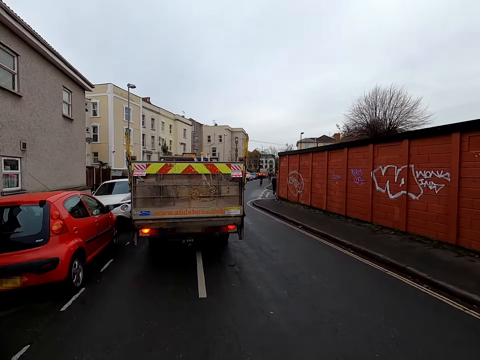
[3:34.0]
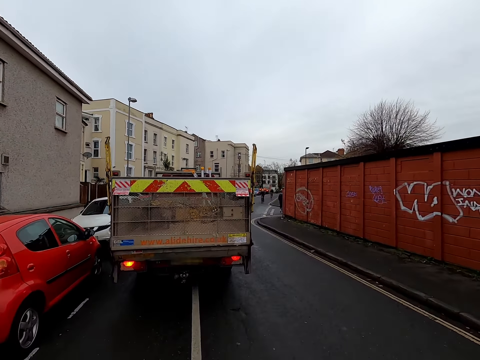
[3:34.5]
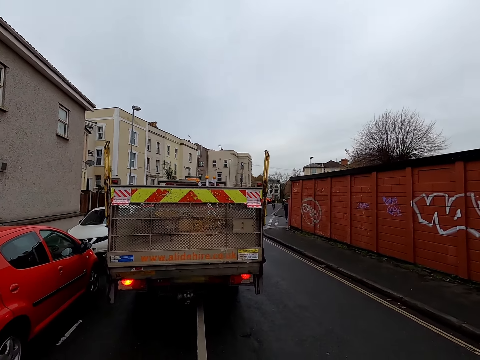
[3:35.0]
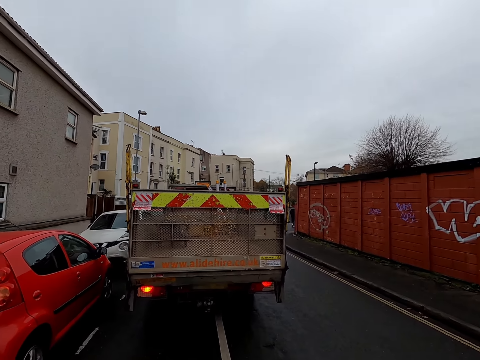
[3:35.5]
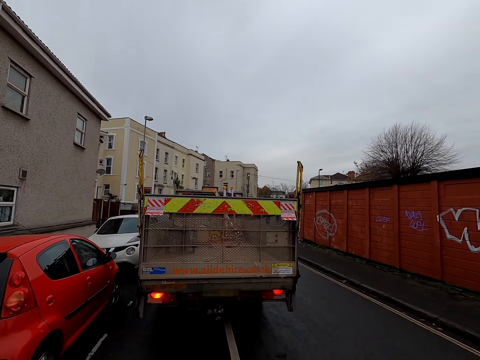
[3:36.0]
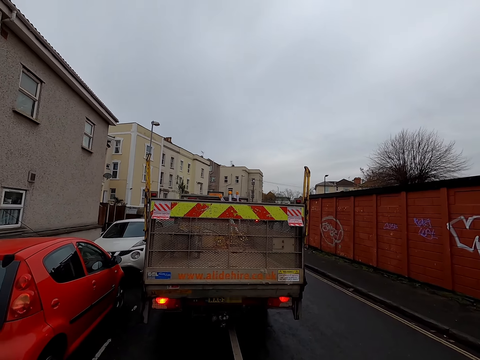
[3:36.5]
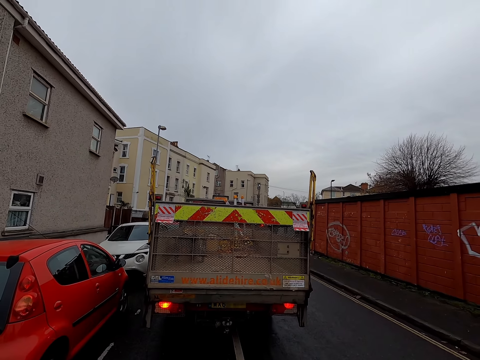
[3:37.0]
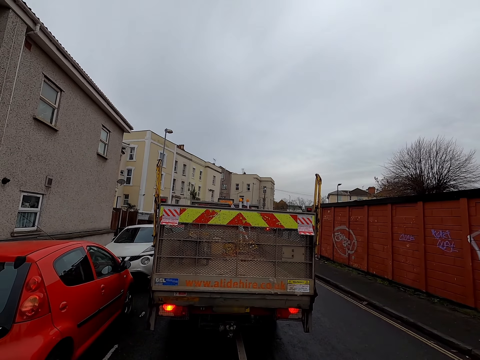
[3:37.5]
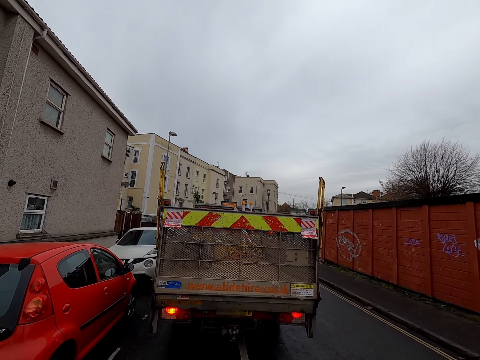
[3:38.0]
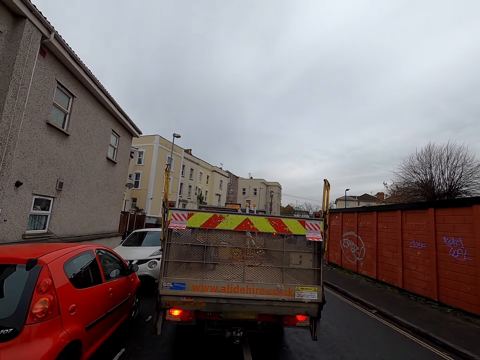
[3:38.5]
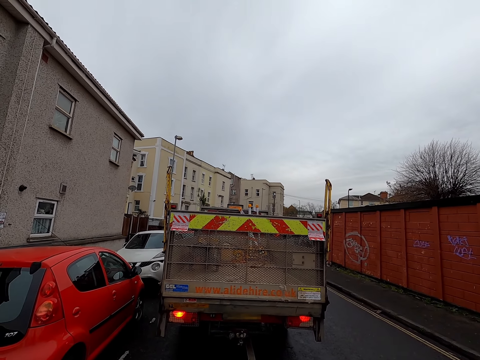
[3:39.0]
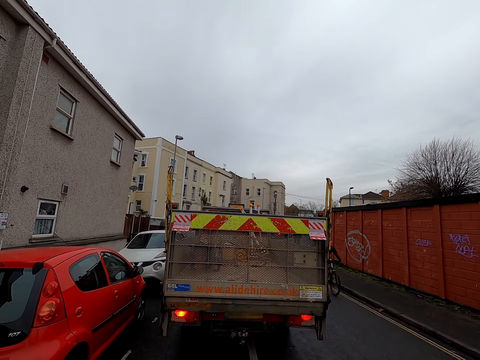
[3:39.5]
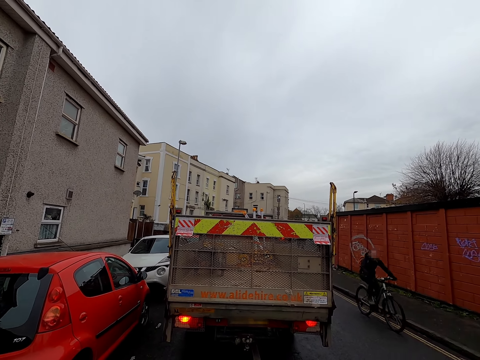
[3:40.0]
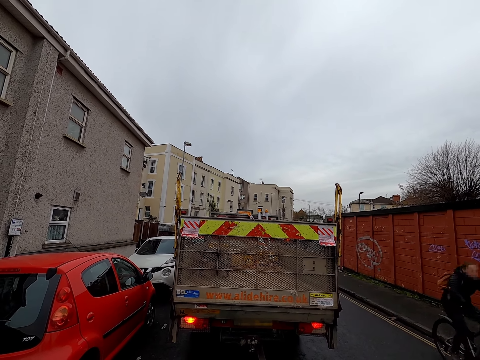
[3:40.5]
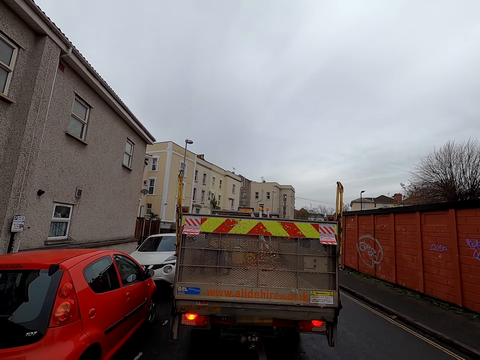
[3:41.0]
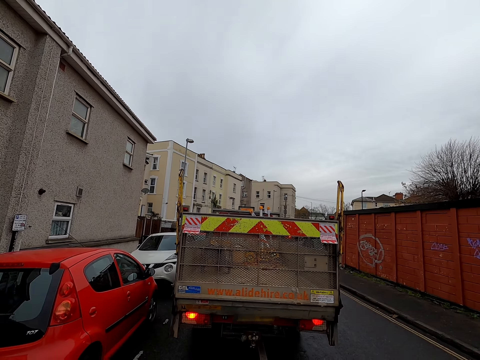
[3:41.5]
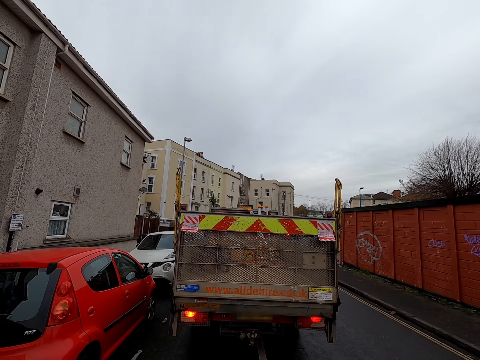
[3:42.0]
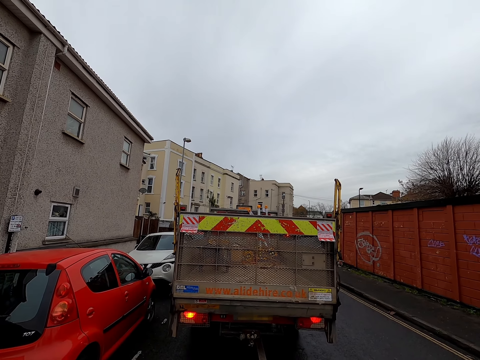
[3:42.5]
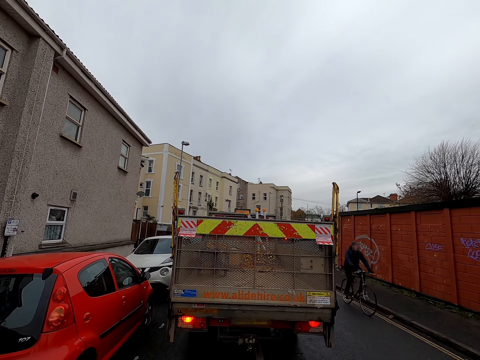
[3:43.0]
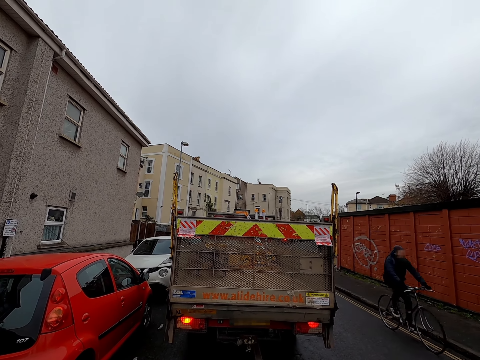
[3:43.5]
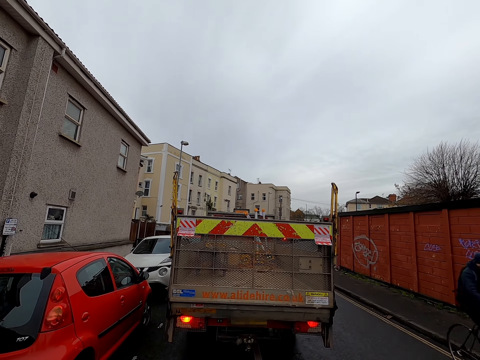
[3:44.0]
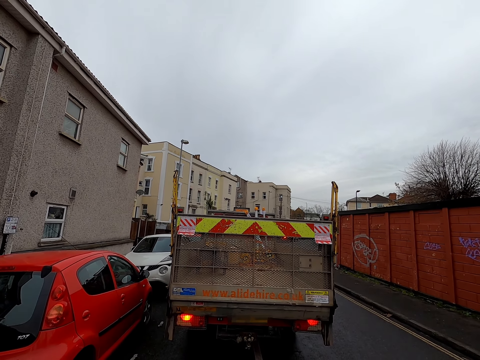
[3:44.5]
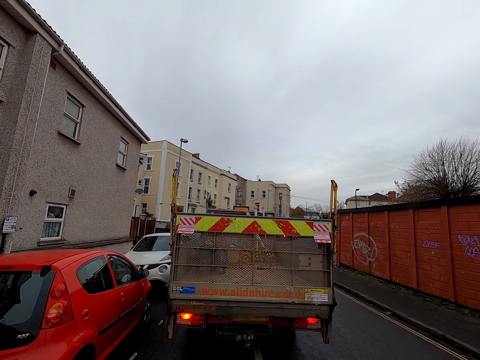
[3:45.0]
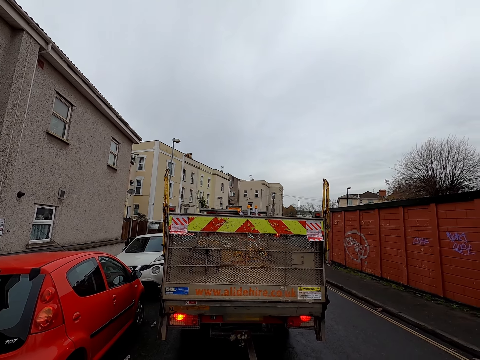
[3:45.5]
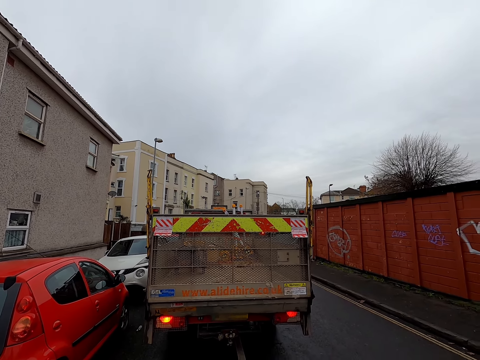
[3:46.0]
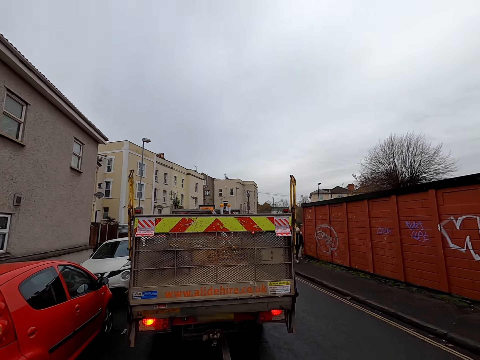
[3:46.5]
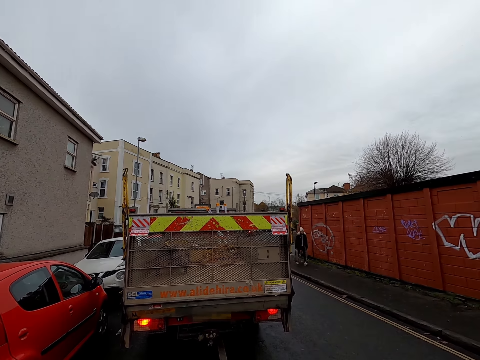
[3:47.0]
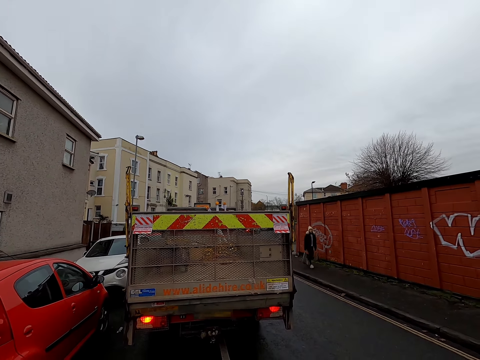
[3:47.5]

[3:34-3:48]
The camera wearer waits behind a pickup truck. They cycle. A woman rides a bicycle past the camera wearer. A man rides a bicycle past the camera wearer.

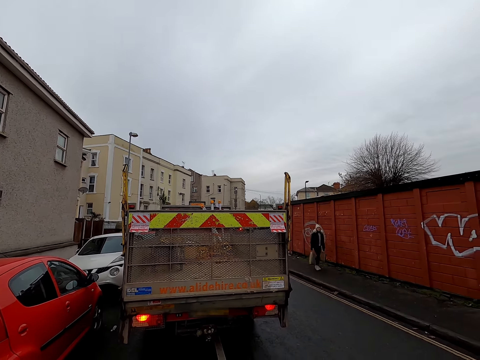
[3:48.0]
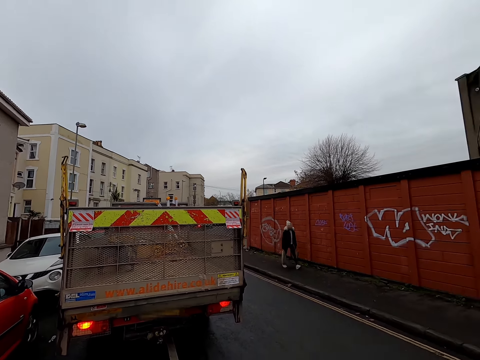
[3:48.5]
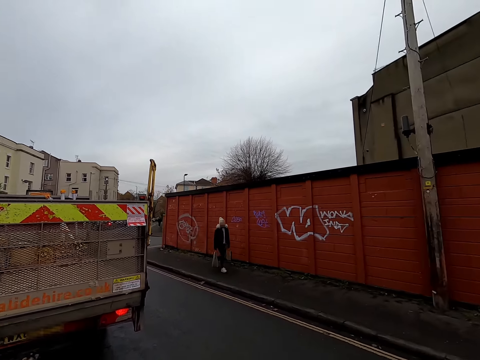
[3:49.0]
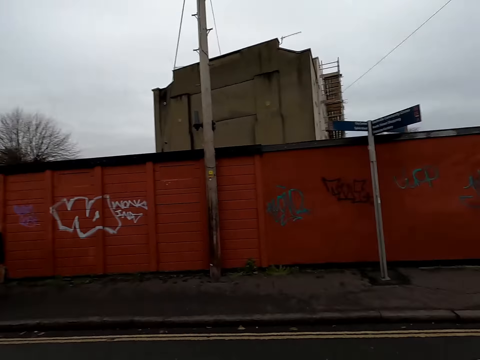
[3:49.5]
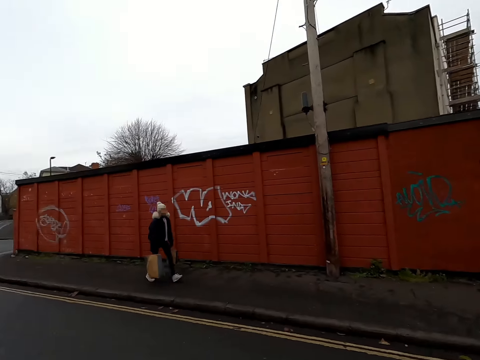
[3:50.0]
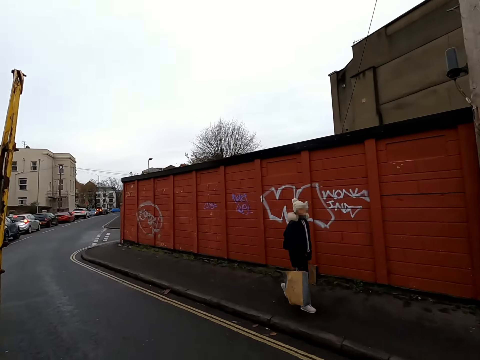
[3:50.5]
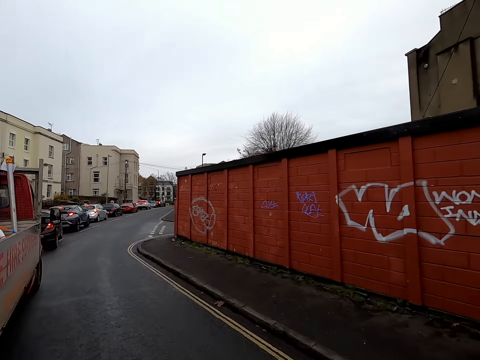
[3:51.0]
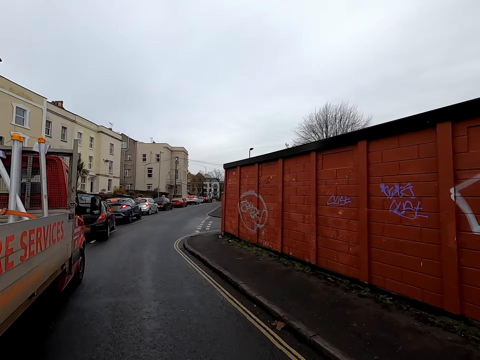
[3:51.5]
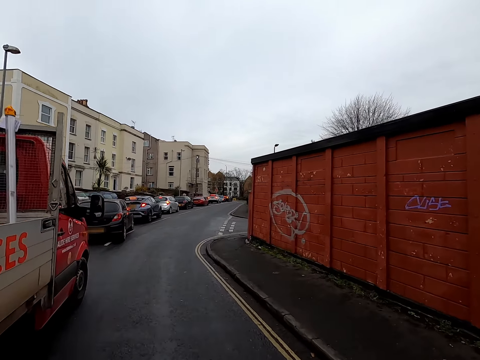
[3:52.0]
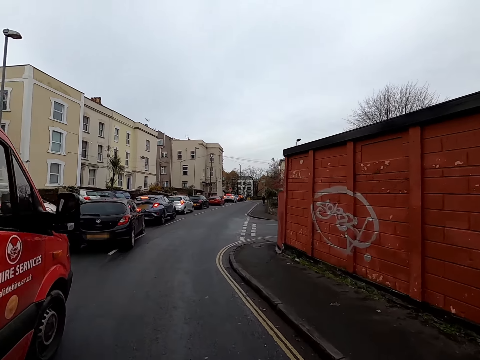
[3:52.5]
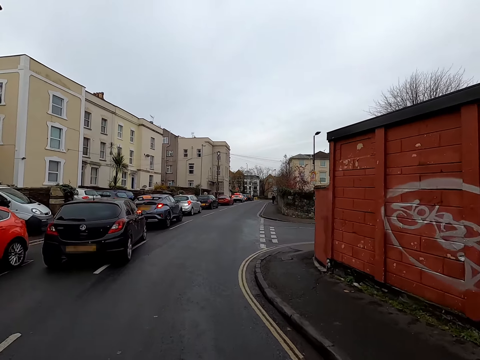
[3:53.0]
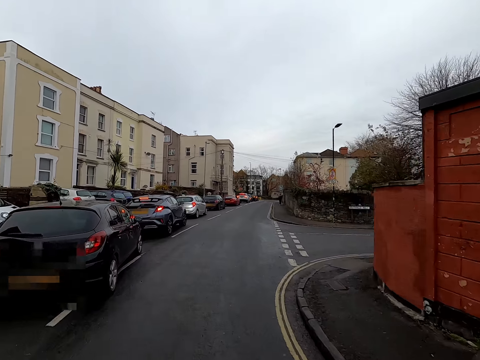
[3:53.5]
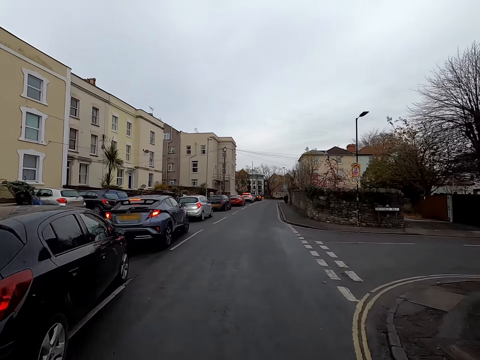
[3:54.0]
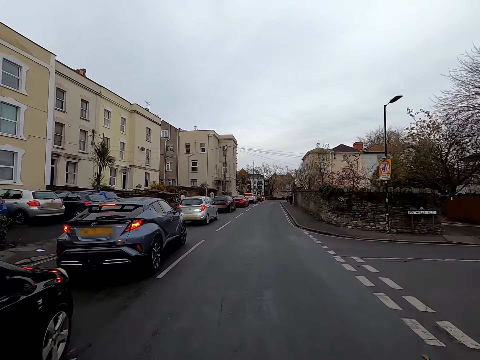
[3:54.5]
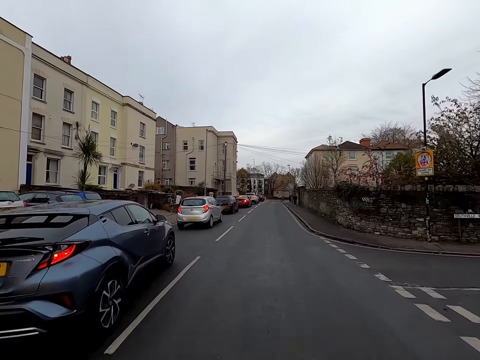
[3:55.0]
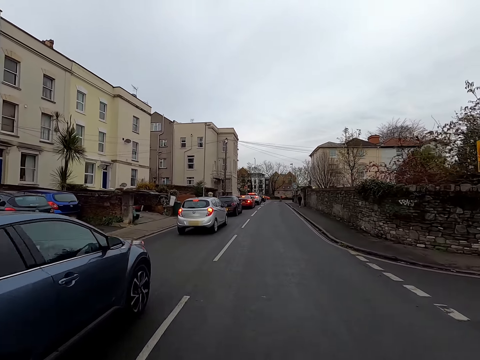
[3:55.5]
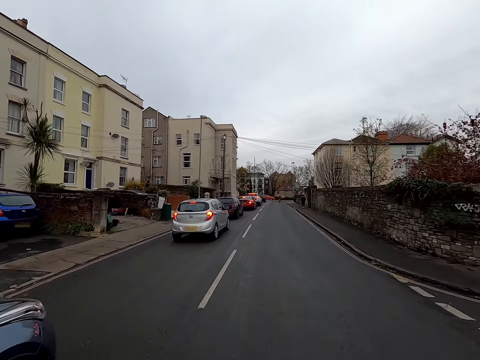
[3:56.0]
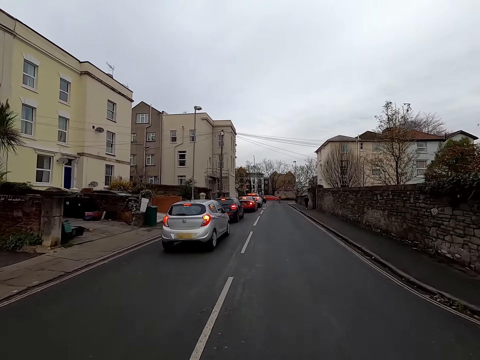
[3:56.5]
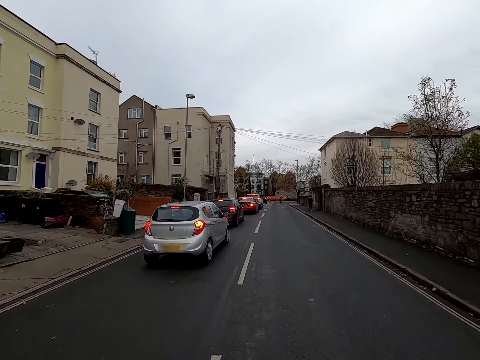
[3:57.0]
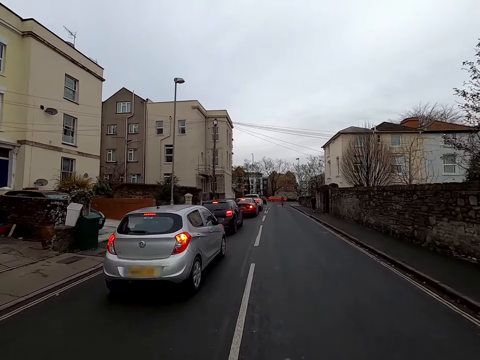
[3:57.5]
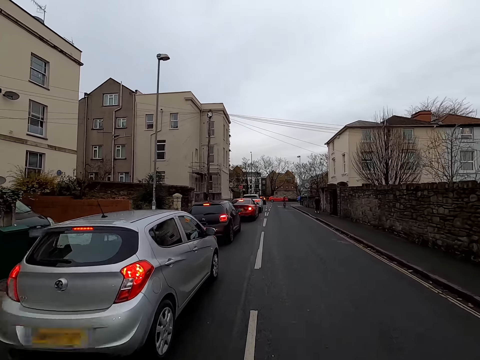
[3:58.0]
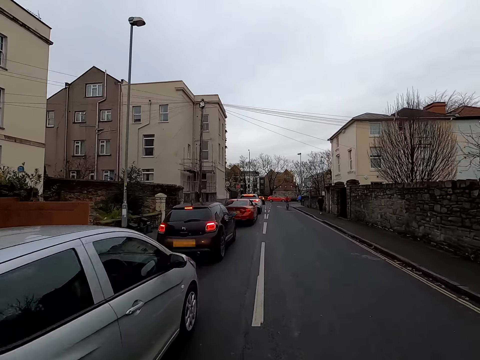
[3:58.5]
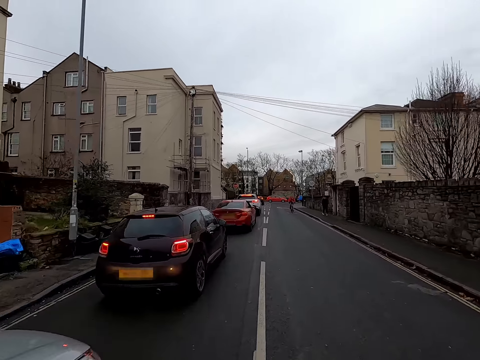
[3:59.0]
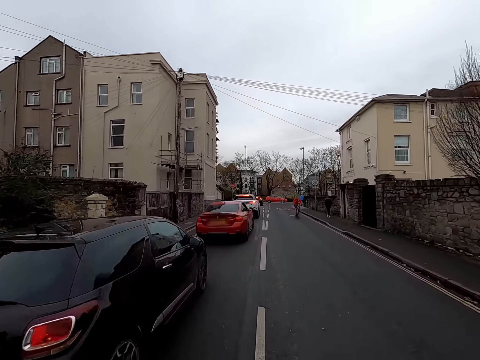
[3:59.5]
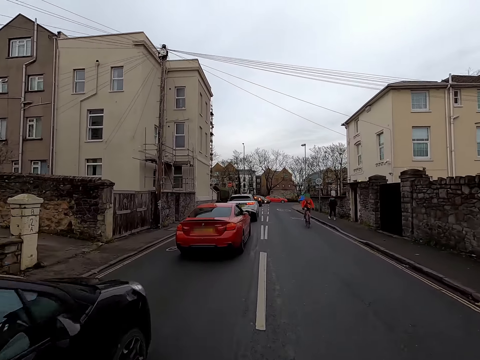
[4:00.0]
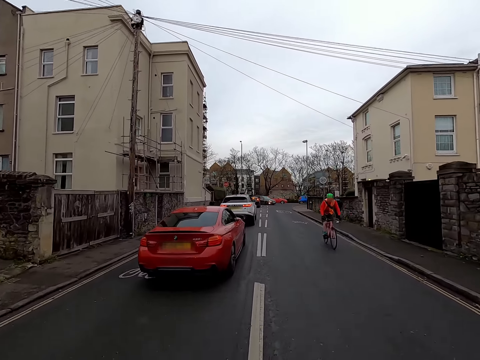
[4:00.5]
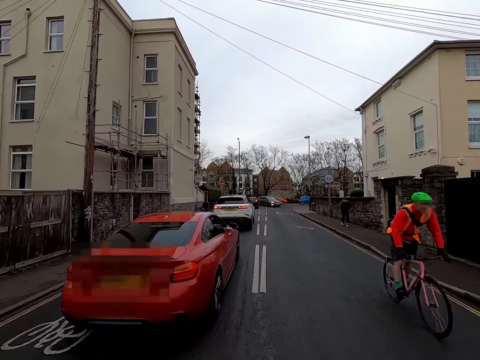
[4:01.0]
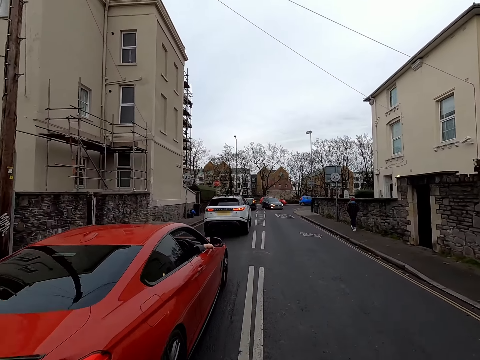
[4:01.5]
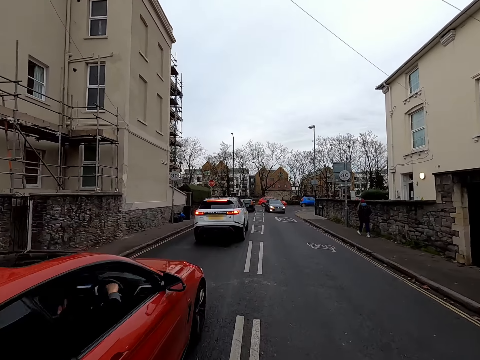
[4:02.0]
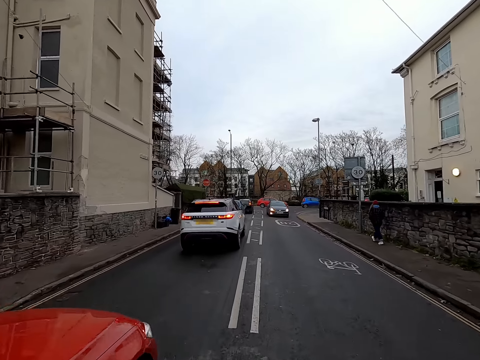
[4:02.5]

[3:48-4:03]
The camera wearer rides the bicycle along the road.
